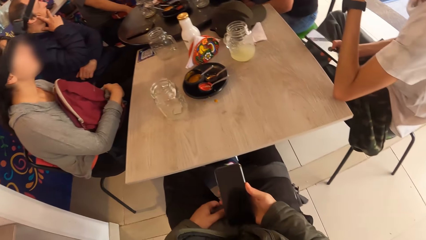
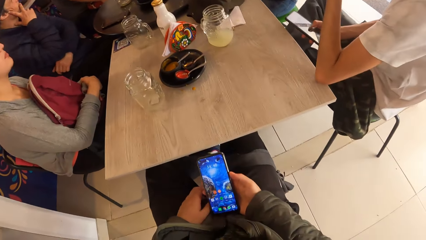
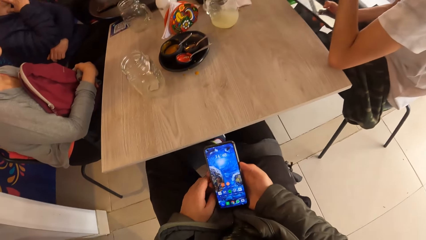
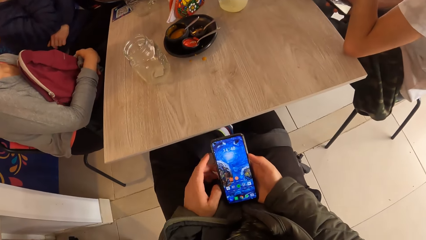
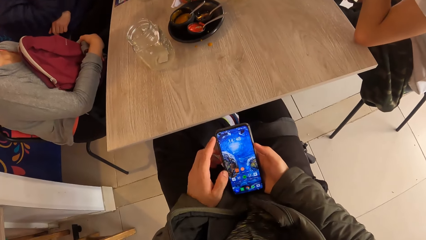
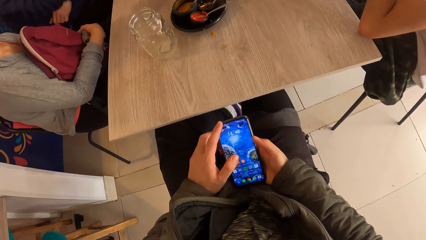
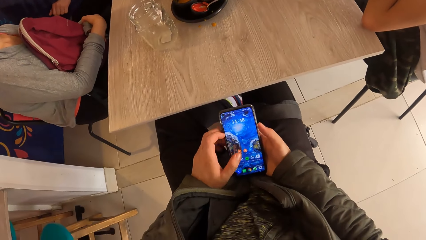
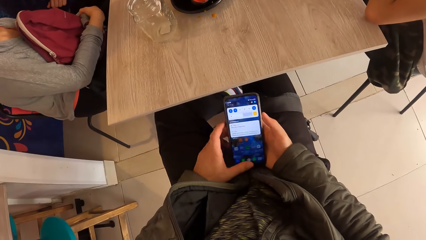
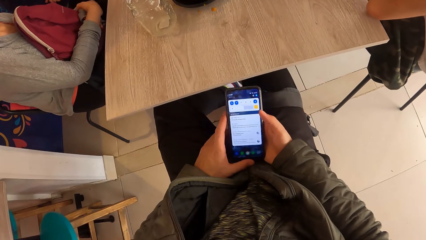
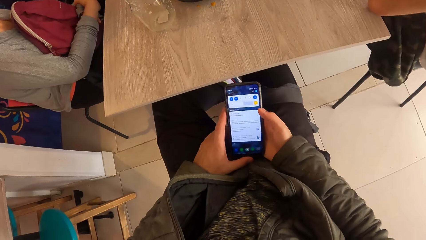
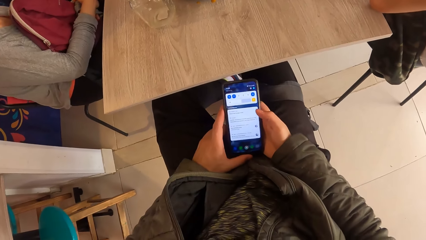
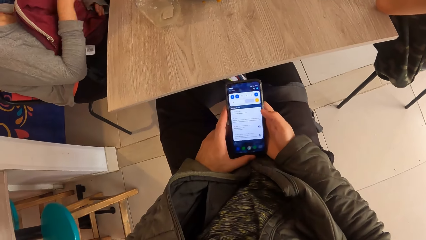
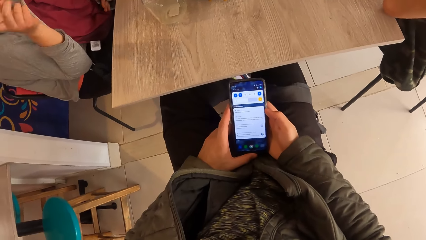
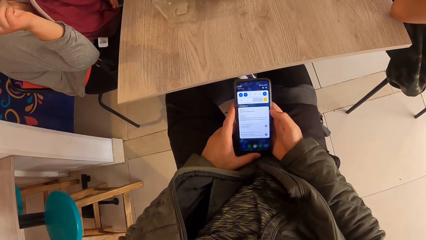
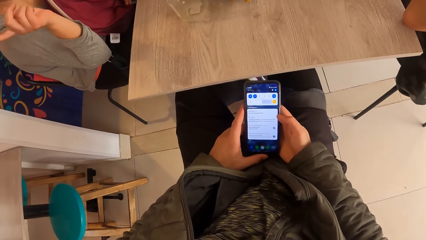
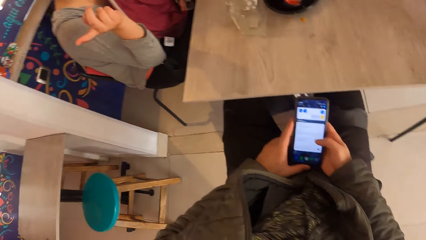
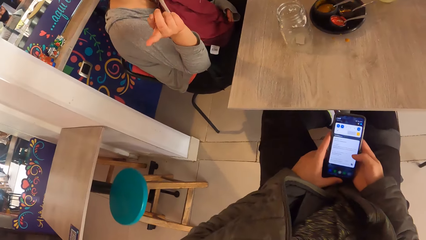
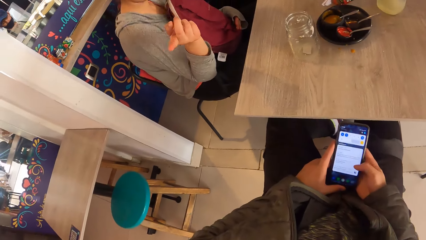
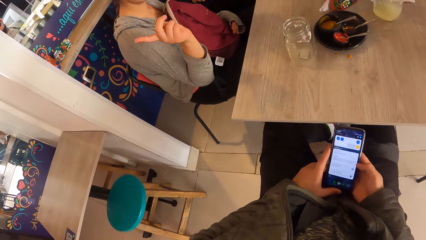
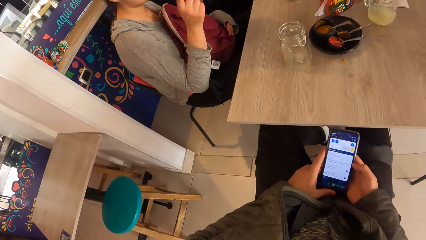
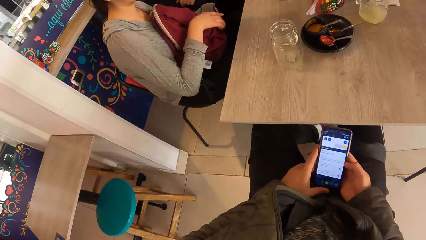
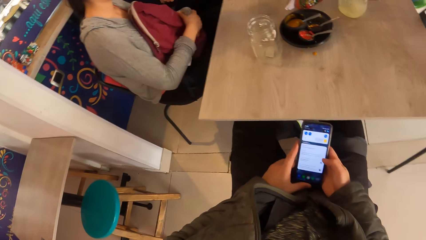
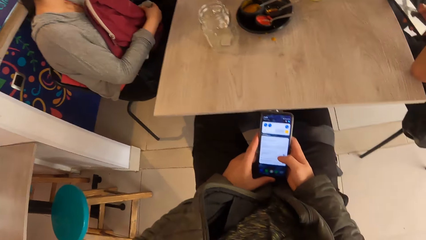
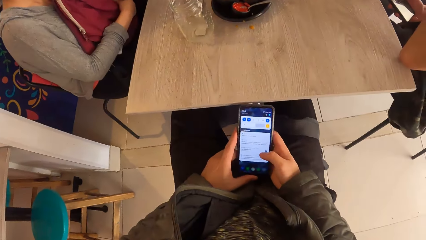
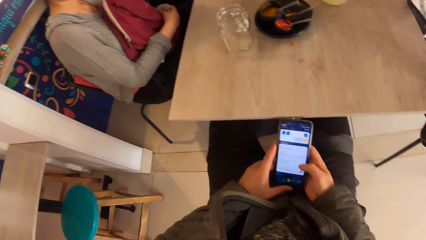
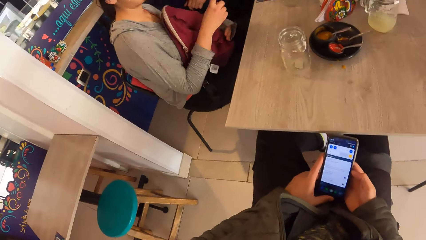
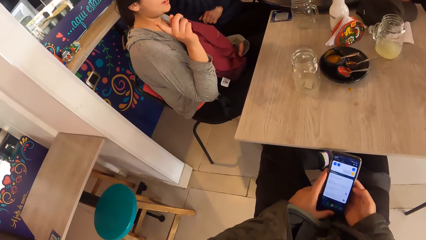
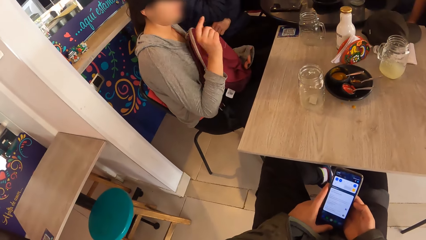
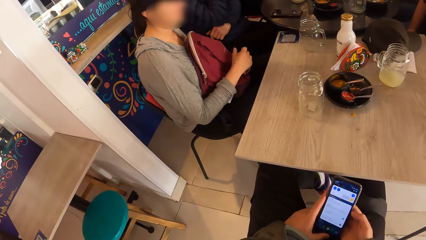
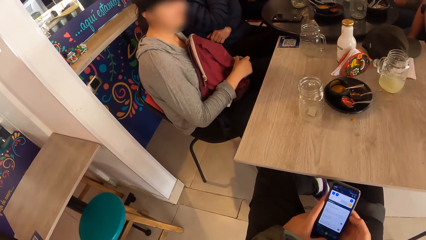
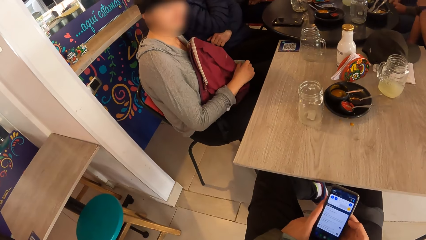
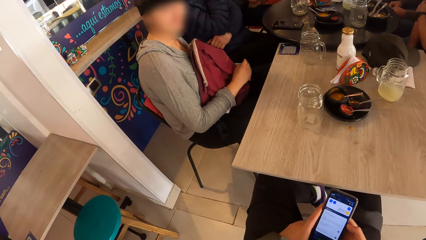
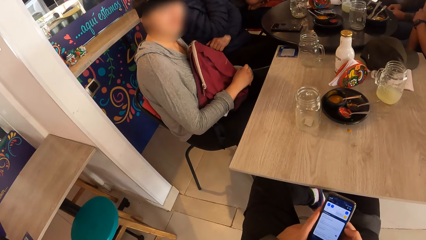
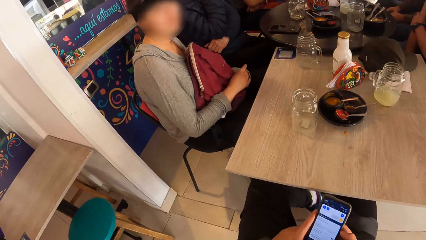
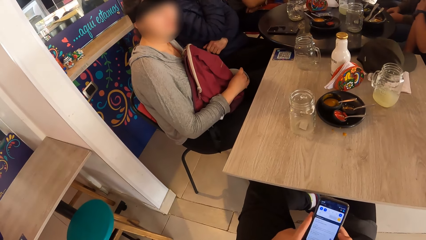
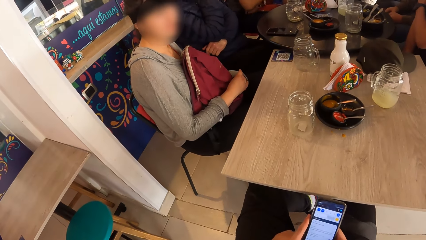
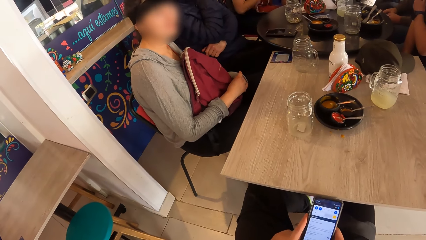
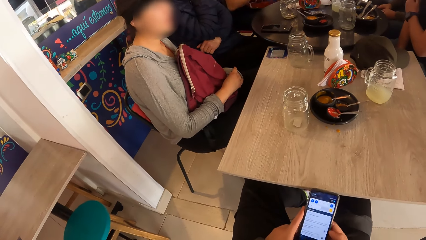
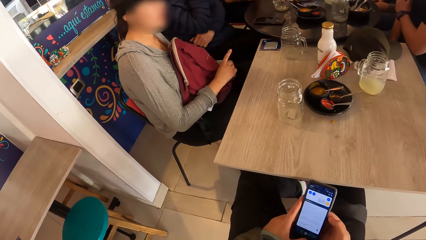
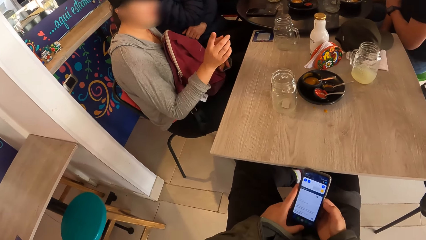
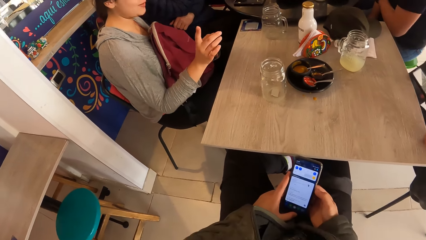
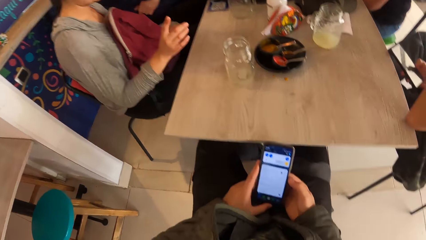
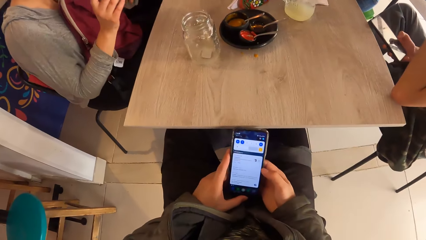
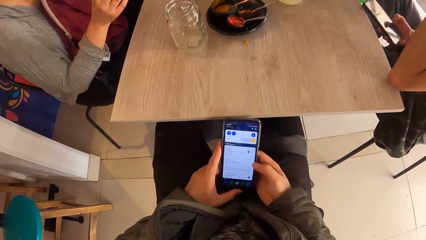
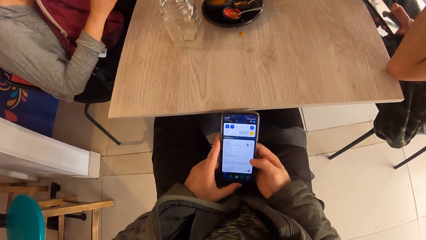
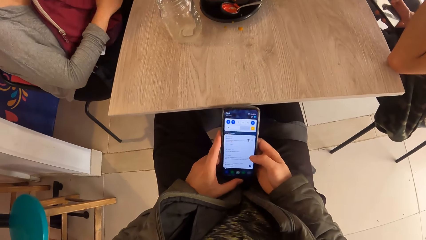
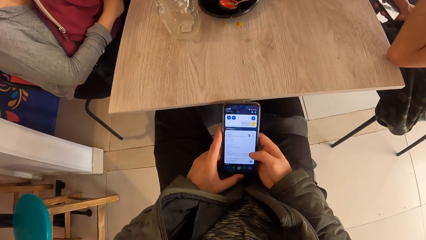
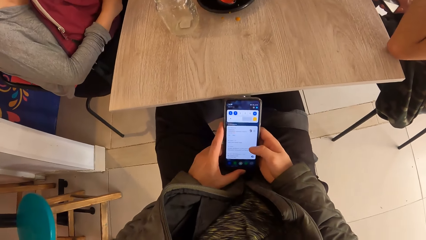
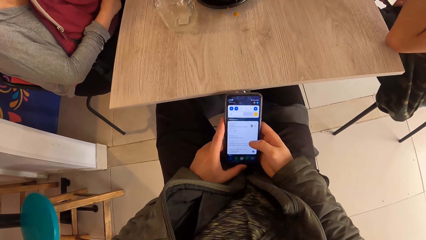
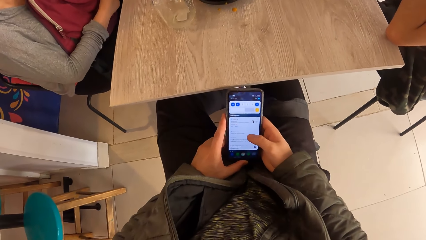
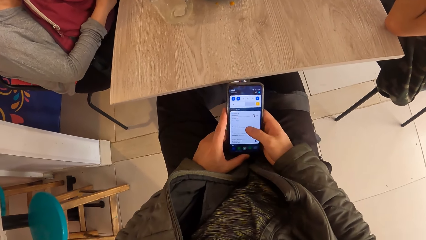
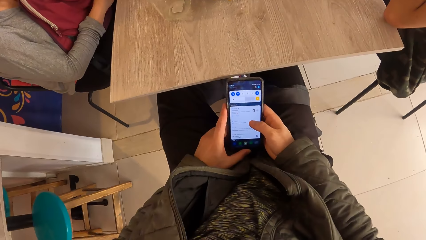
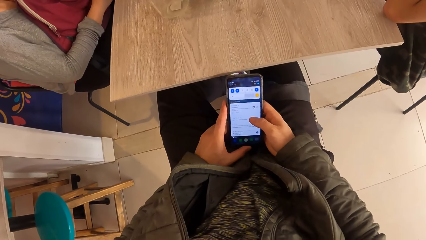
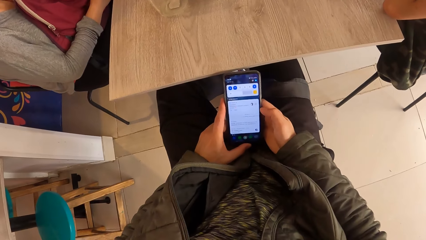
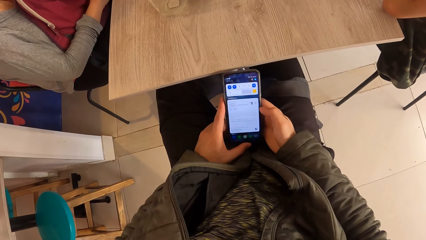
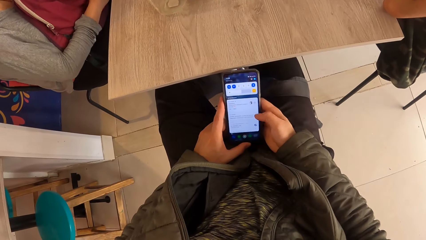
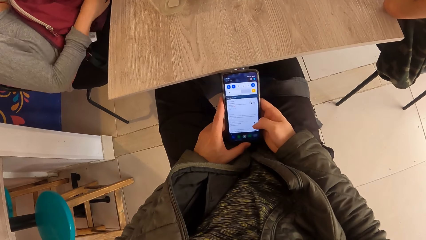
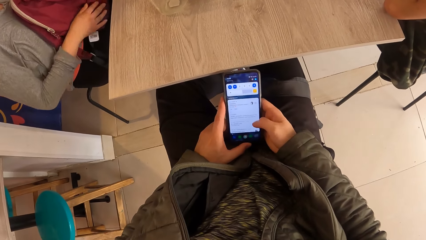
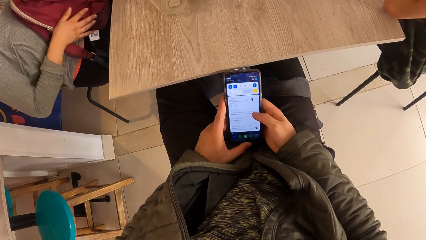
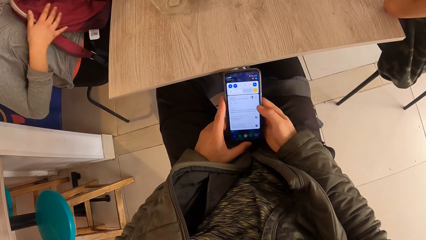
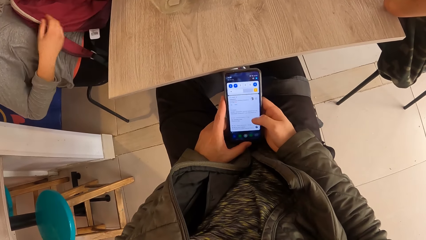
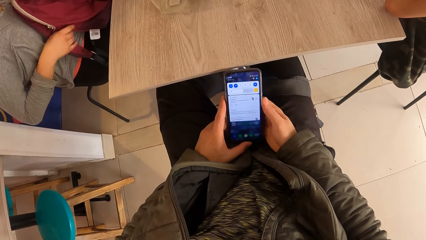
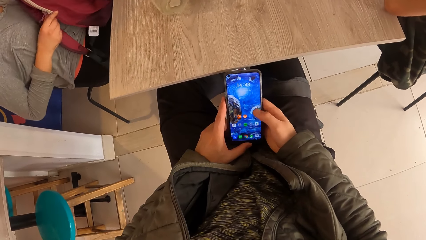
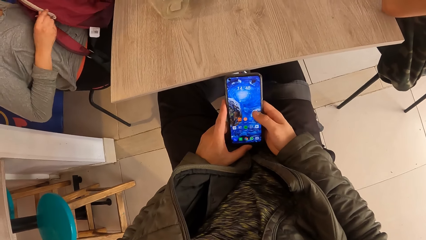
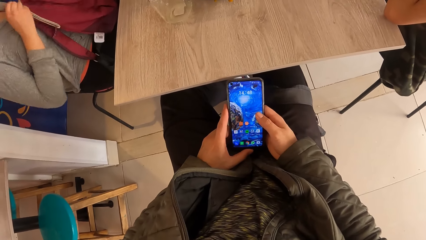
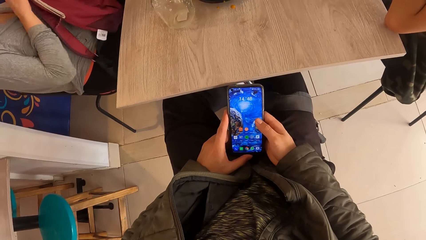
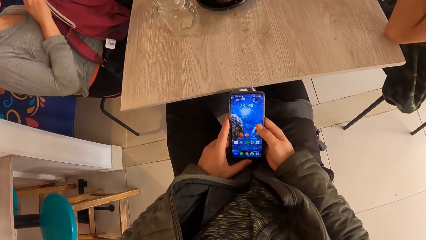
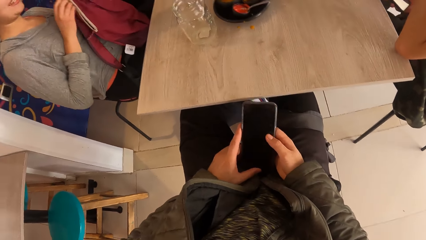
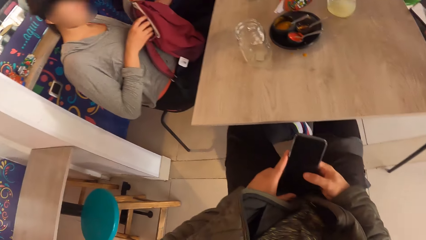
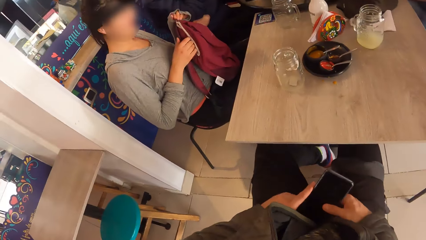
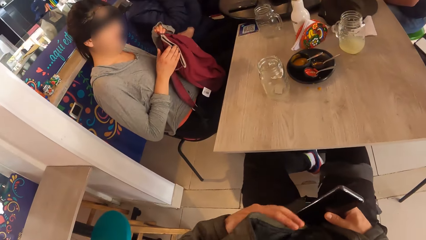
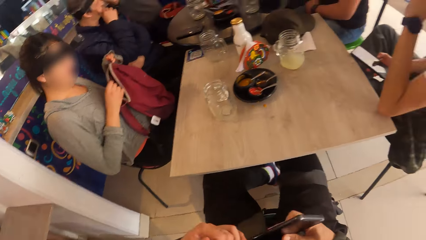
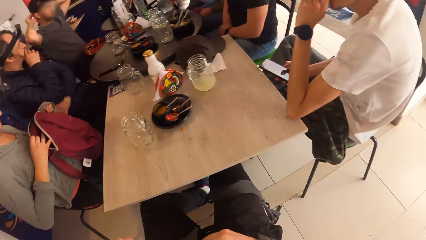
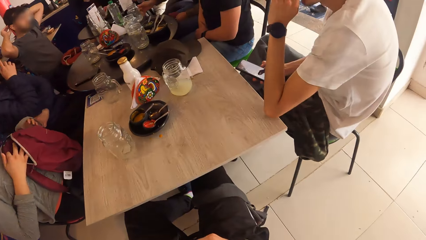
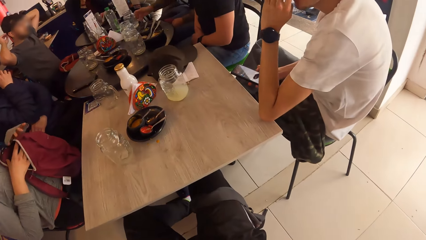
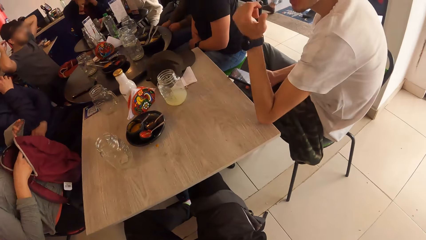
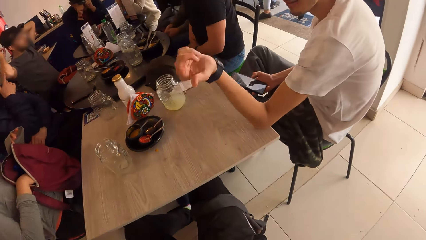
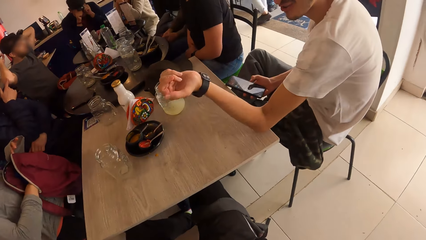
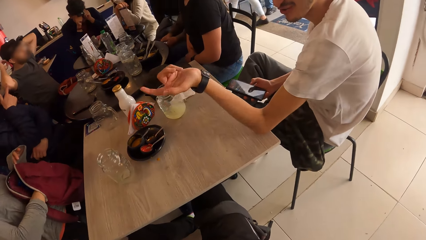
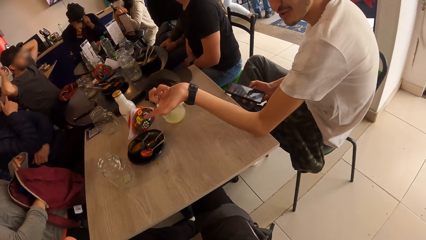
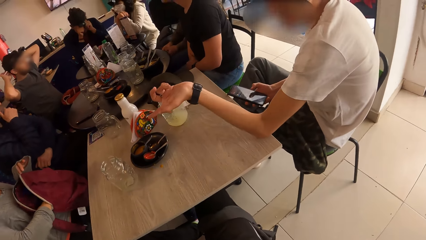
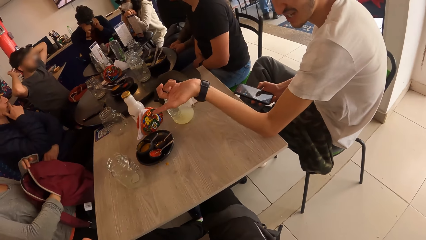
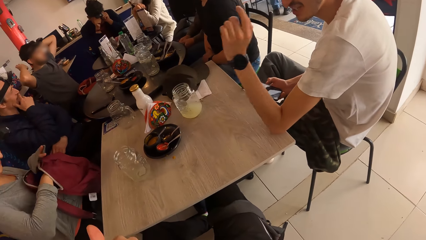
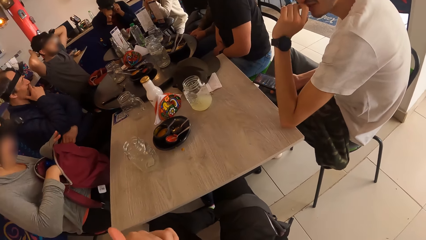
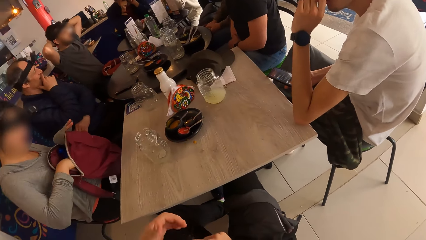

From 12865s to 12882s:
The camera wearer holds the phone with his right hand. He dials on his phone and operates the phone with both hands. The woman unzips a bag on her lap with her right hand. The camera wearer puts away the phone.
